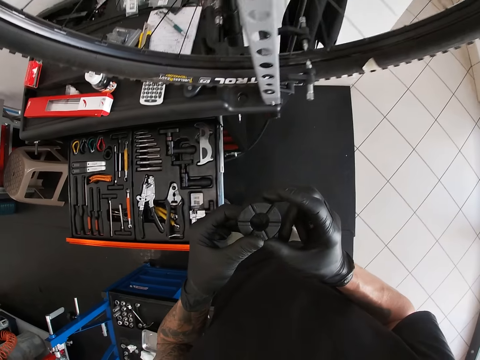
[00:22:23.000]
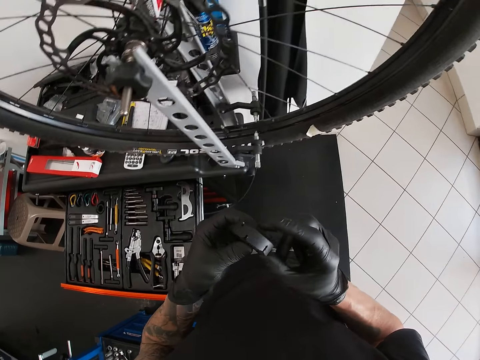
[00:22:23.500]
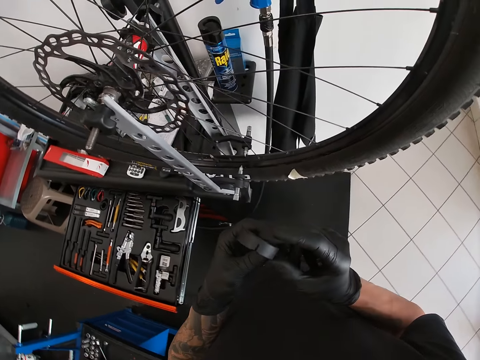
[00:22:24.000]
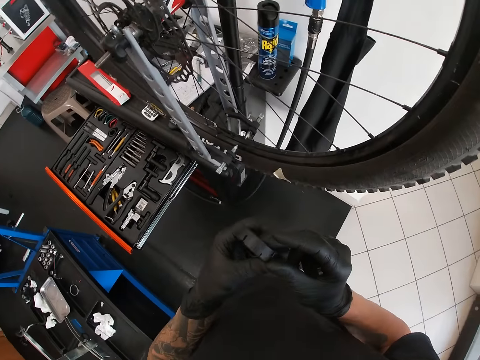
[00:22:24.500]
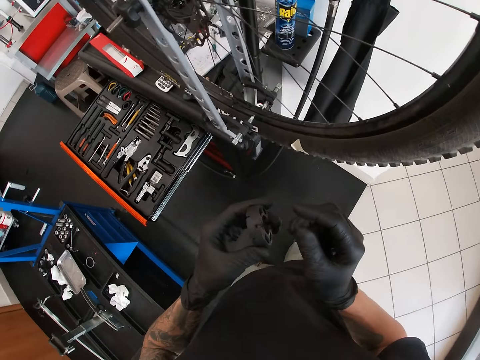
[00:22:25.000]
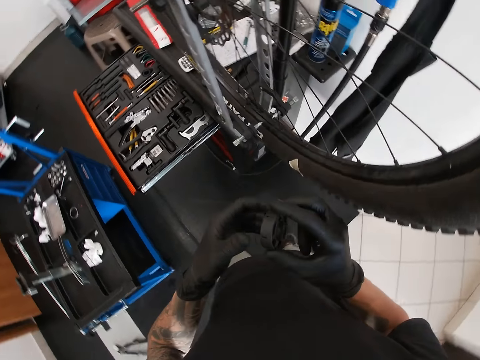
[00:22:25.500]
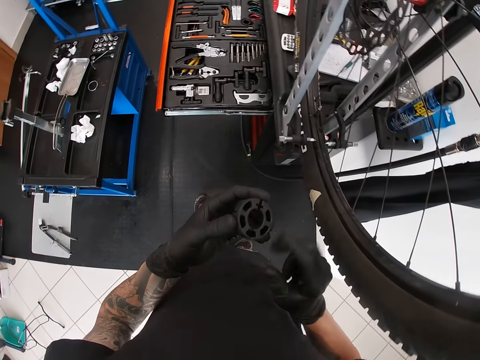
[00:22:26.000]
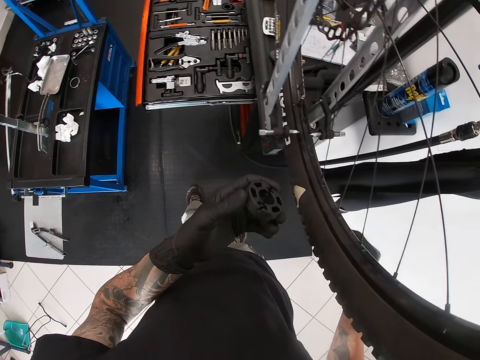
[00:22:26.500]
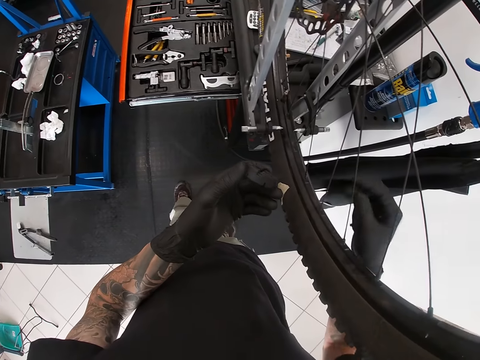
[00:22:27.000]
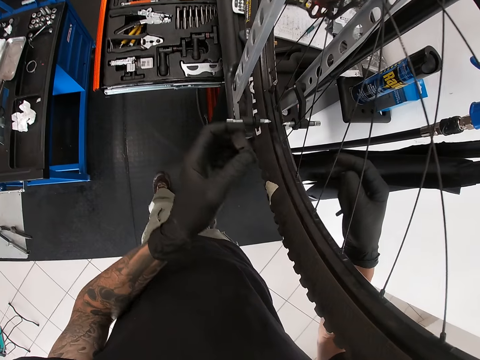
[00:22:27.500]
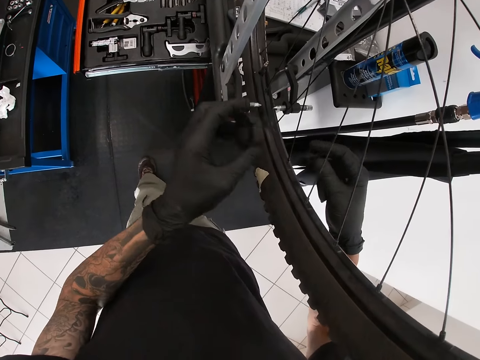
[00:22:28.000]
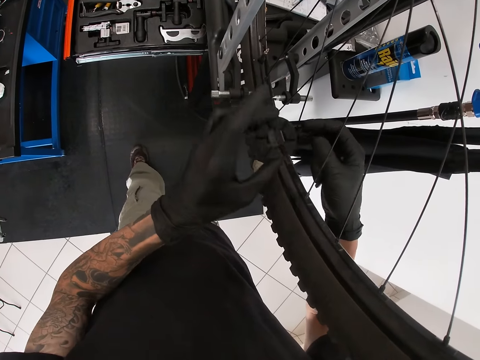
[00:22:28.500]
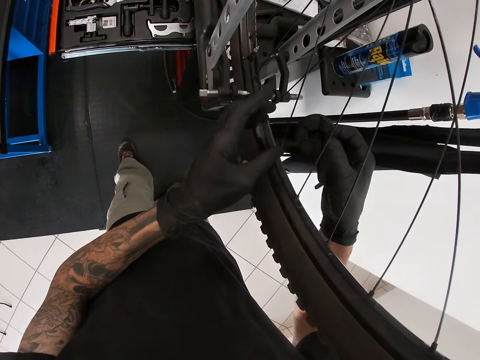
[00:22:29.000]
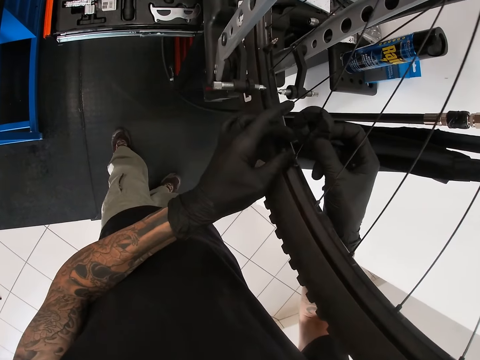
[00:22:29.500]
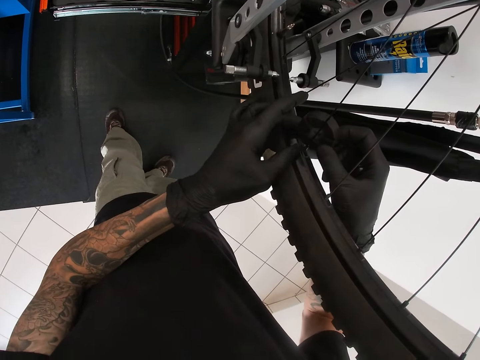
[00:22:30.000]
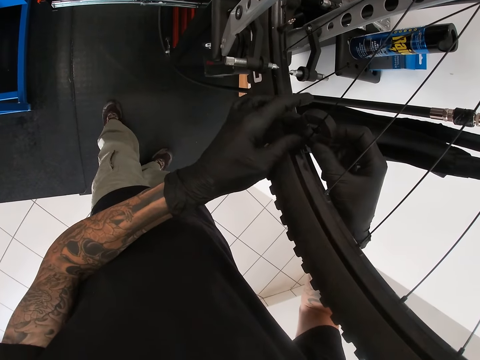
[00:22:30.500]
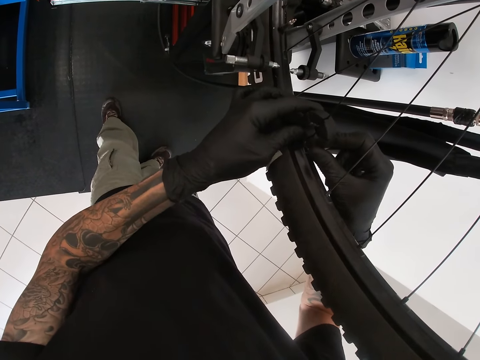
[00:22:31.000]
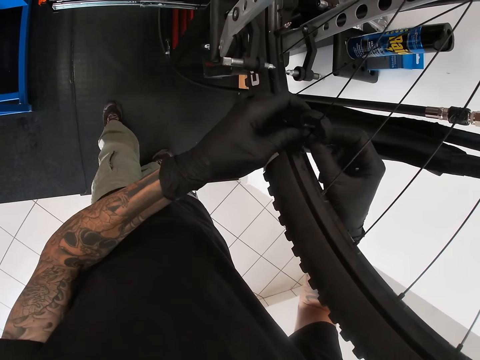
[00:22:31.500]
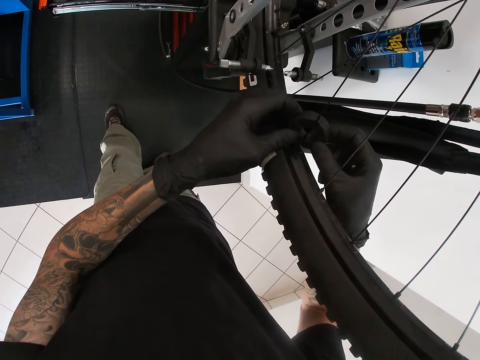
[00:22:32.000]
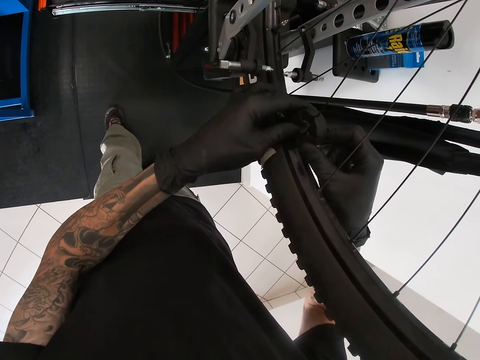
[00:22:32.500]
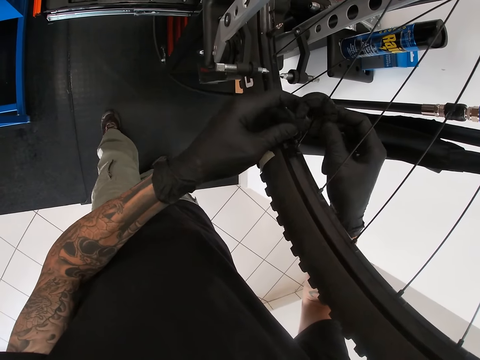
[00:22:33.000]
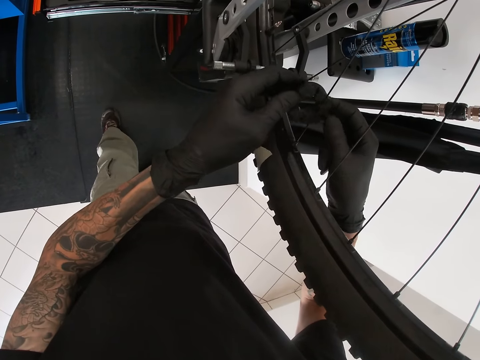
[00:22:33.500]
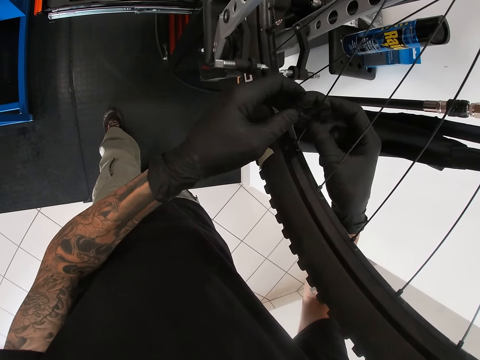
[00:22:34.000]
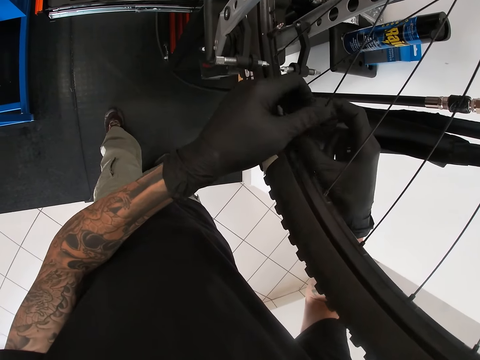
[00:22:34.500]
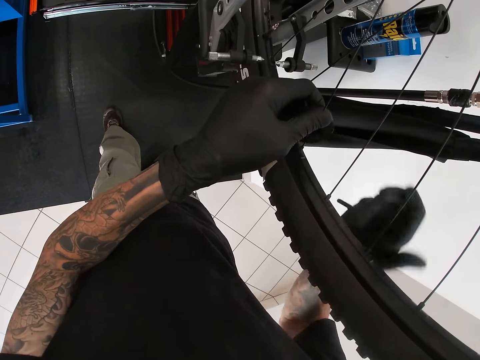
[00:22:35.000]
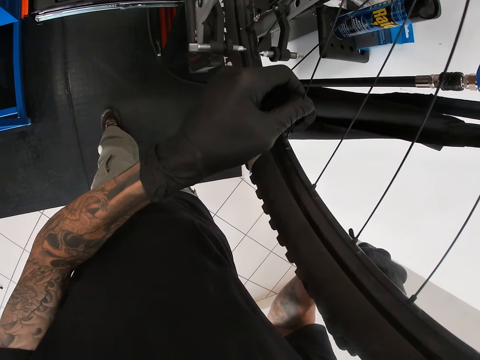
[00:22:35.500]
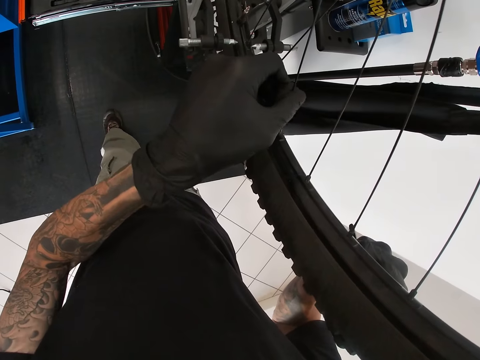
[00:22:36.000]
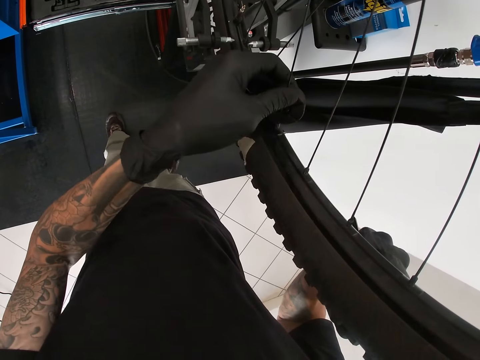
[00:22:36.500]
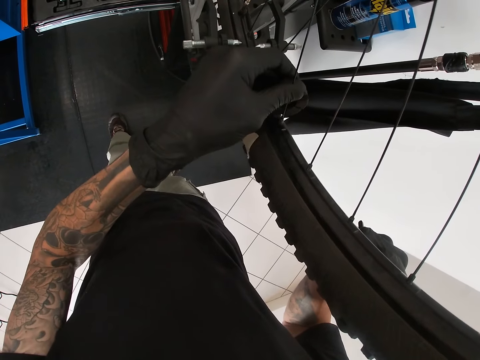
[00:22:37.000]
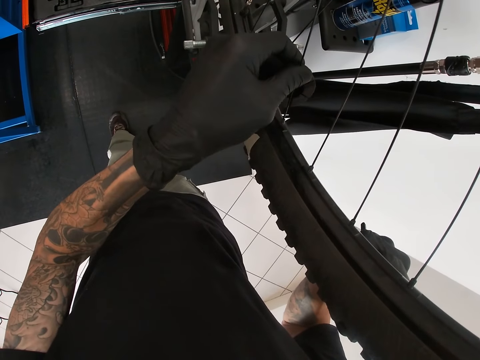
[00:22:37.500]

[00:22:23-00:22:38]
The camera wearer moves. He passes the spoke wrench in his left hand to his right hand. He attaches the spoke wrench on the spoke. He holds the spoke wrench with both hands. He adjusts the bicycle spoke with the spoke wrench in his hands. He holds the bicycle tyre with his right hand. He adjusts the bicycle spoke with the spoke wrench in his left hand.

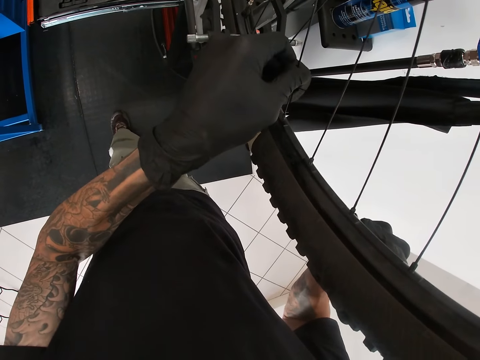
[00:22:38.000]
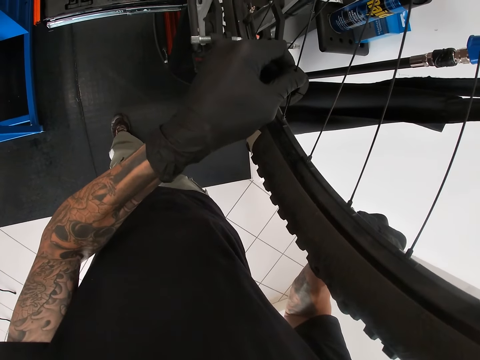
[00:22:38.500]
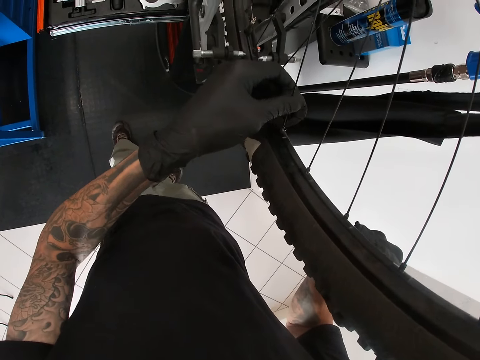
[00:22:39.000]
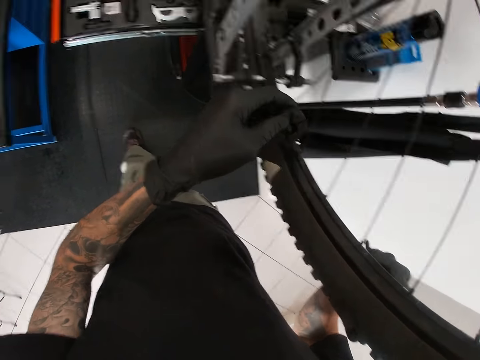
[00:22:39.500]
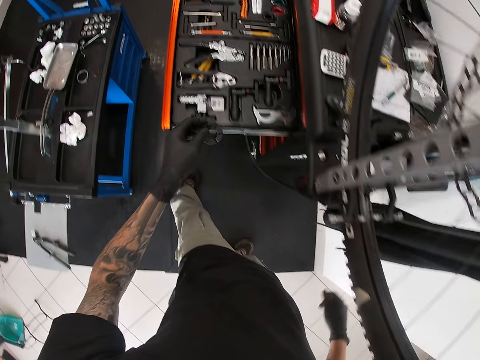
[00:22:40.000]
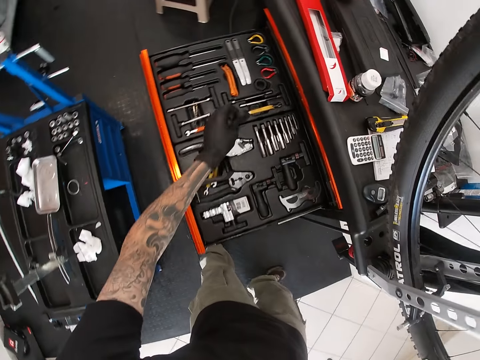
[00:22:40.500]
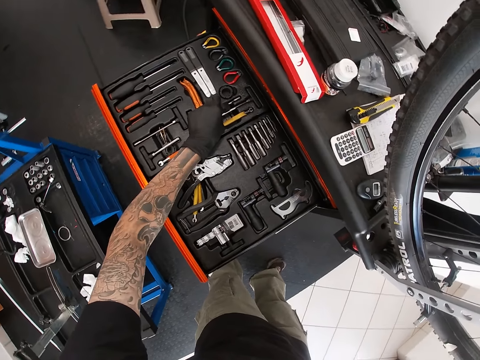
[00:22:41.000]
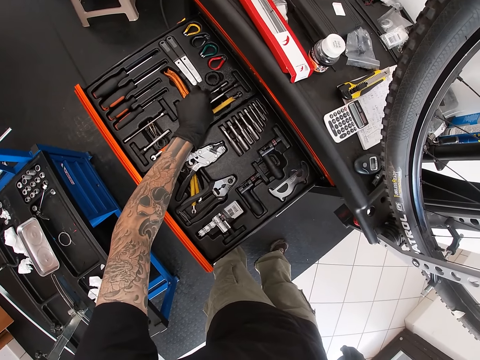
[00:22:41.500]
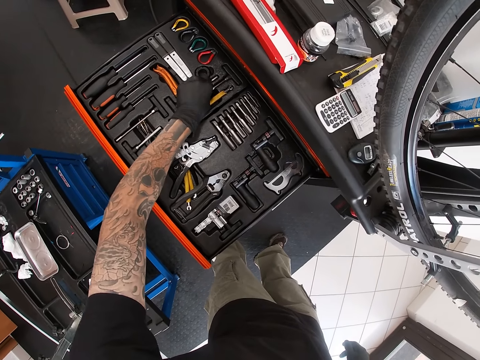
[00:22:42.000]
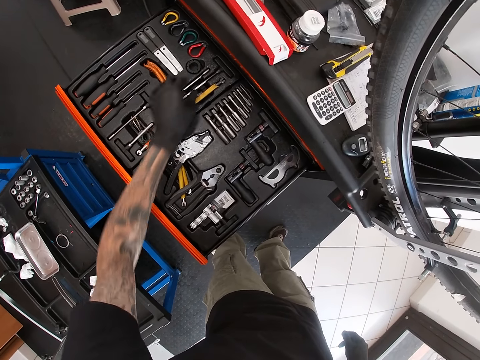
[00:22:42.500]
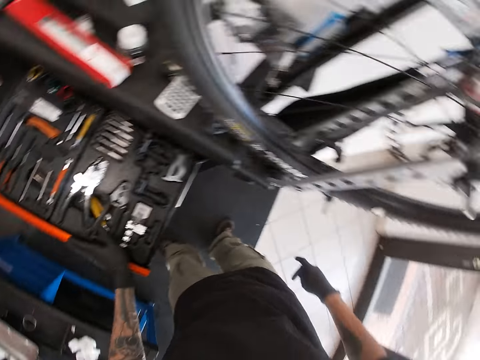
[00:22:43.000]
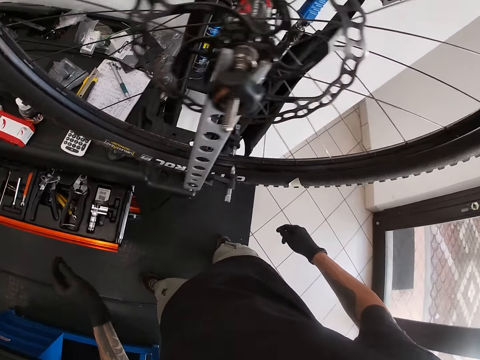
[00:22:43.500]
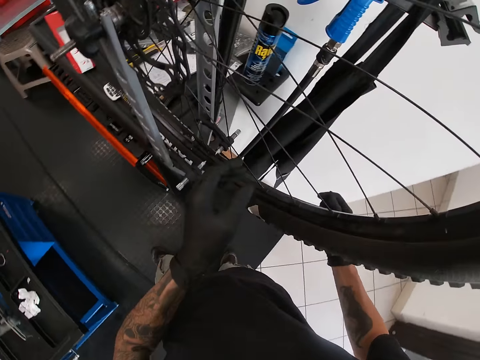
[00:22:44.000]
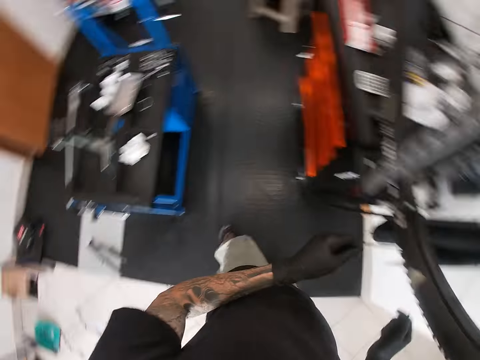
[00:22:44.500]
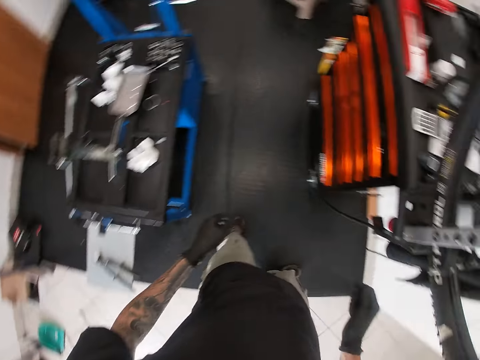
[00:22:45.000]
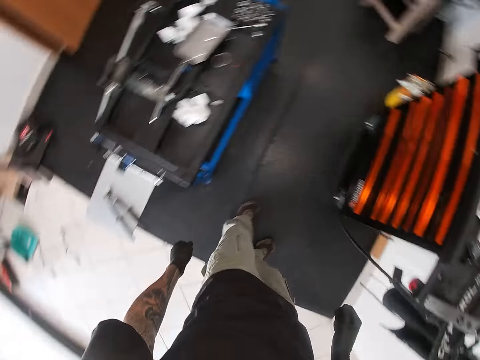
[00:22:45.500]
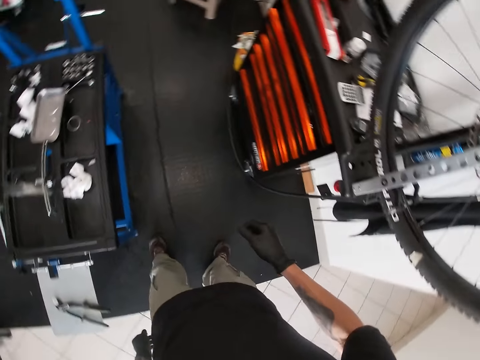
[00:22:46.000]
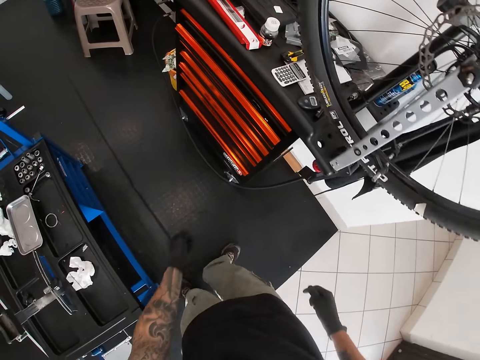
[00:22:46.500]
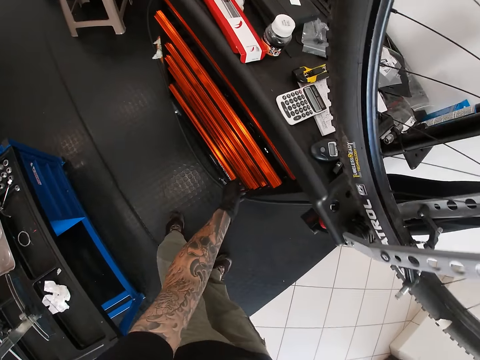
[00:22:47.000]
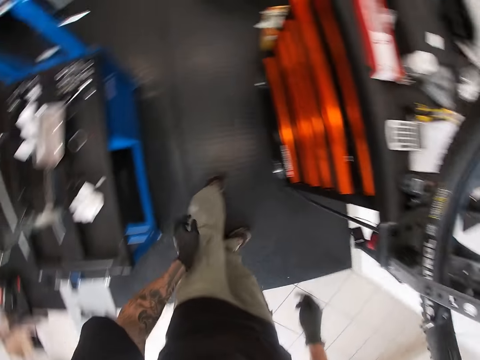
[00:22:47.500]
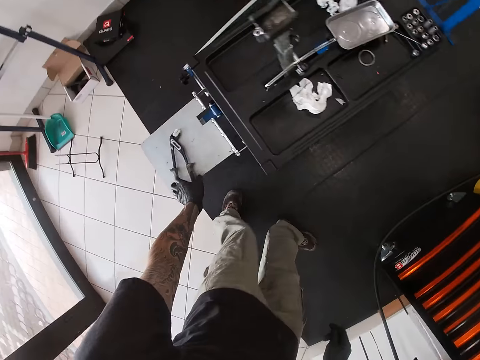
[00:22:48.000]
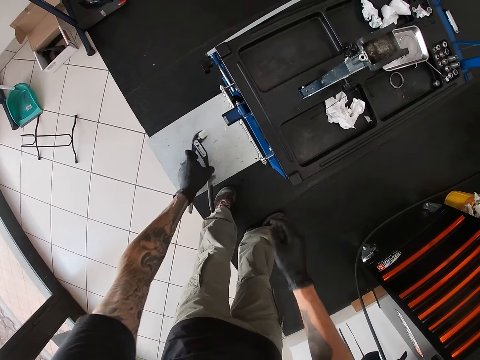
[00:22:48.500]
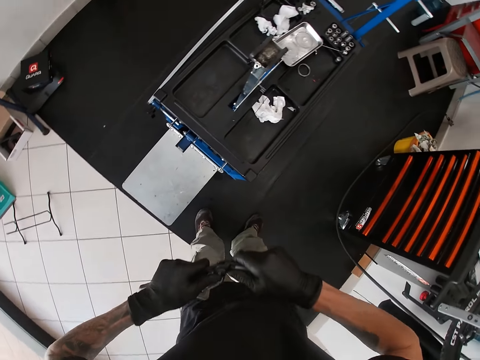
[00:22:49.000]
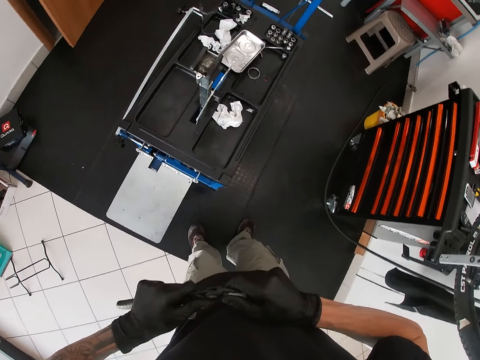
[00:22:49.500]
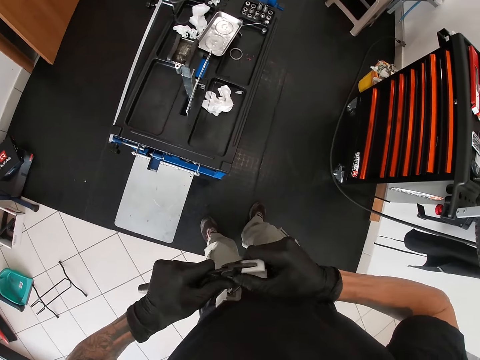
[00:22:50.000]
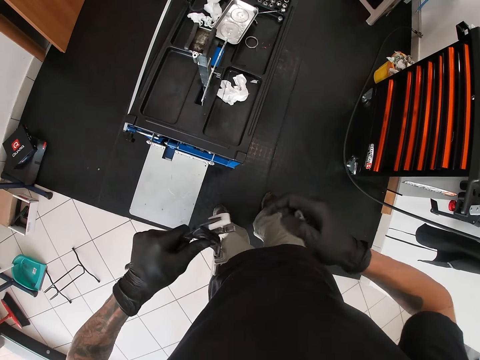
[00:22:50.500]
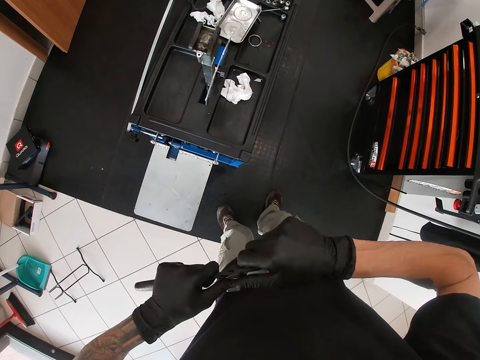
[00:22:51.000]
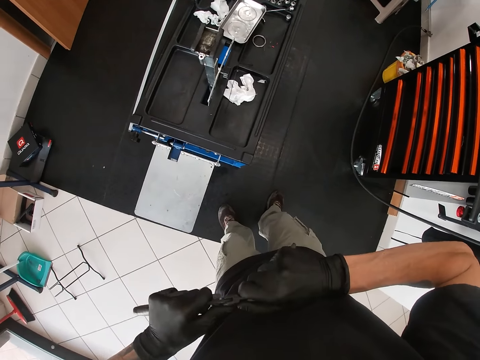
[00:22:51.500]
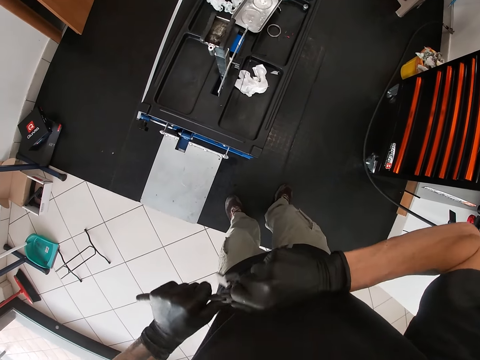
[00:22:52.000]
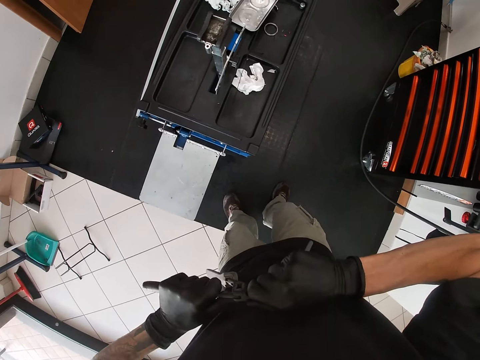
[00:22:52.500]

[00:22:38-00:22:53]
The camera wearer removes the spoke wrench from the spoke with his left hand. He removes his right hand from the bicycle tyre. He drops the spoke wrench in his left hand in the workbench drawer. He closes the workbench drawer with his left hand. He turns. He picks up a pump plier from the drawer in the room with his left hand. He holds the plier with both hands. He removes a plastic cover on the plier with his right hand. He removes the plastic cover on the plier with his right hand again.
